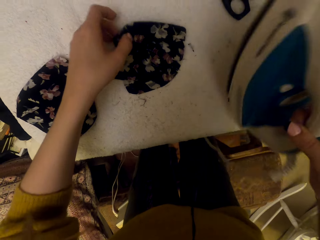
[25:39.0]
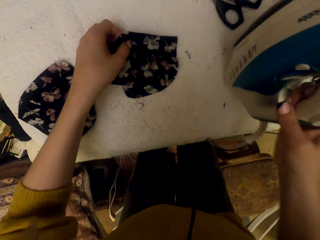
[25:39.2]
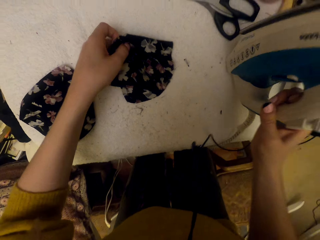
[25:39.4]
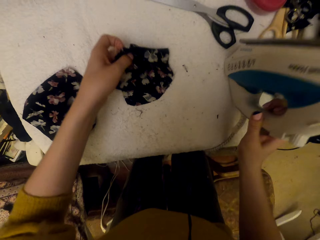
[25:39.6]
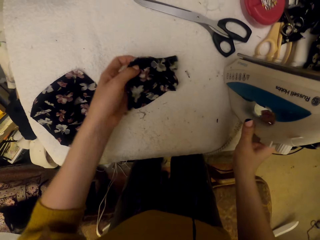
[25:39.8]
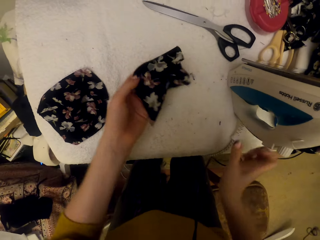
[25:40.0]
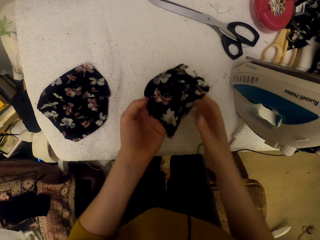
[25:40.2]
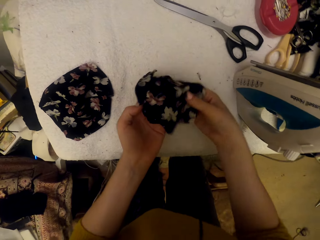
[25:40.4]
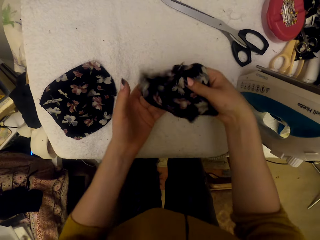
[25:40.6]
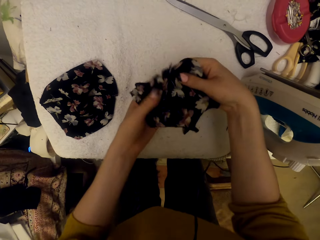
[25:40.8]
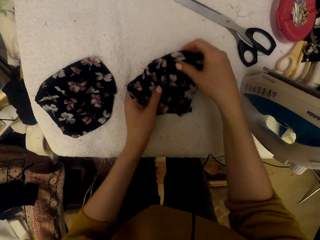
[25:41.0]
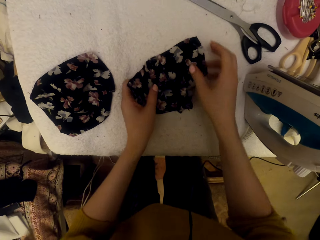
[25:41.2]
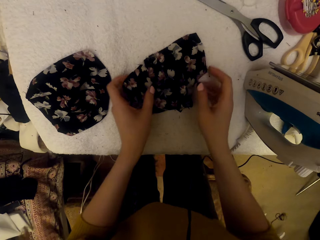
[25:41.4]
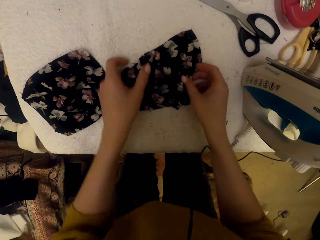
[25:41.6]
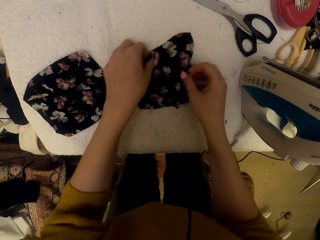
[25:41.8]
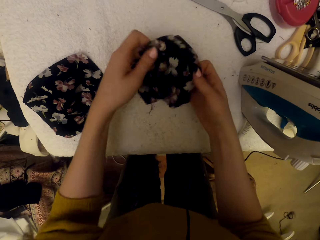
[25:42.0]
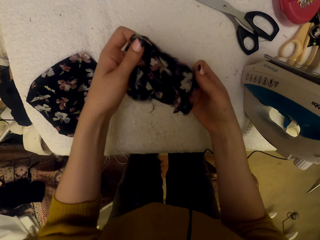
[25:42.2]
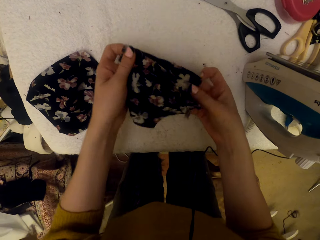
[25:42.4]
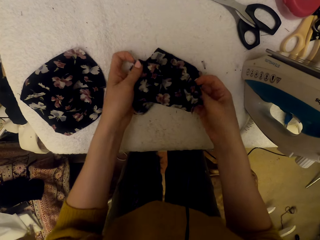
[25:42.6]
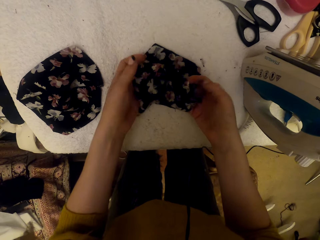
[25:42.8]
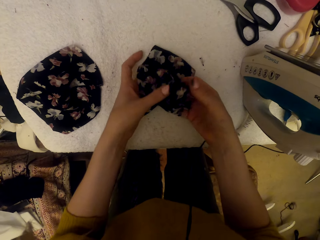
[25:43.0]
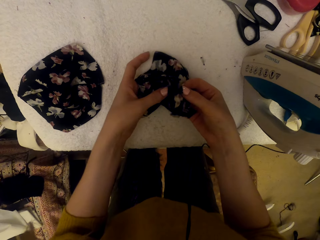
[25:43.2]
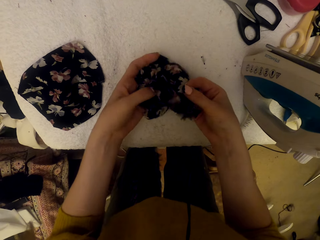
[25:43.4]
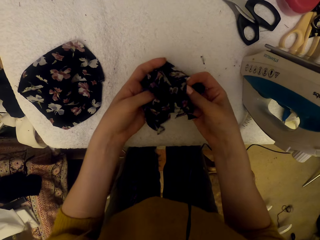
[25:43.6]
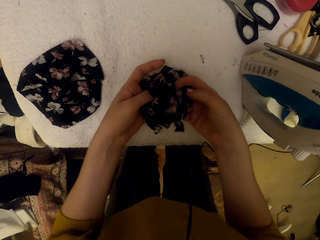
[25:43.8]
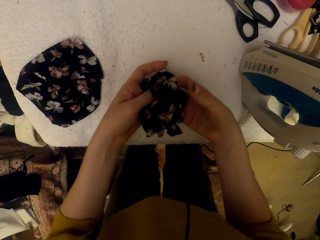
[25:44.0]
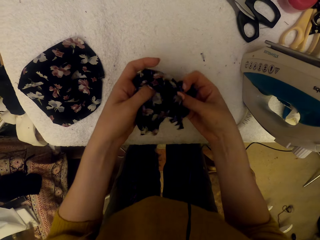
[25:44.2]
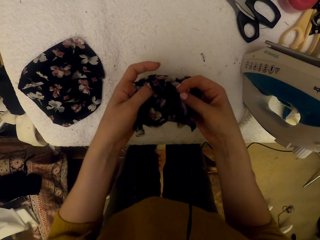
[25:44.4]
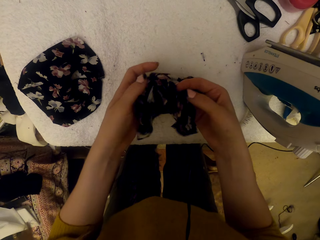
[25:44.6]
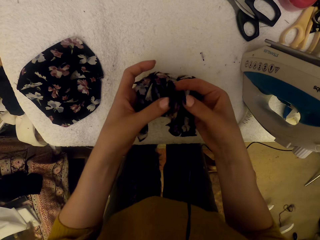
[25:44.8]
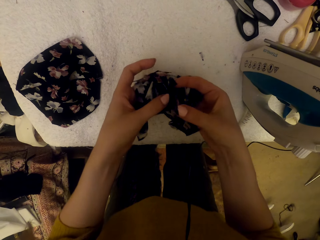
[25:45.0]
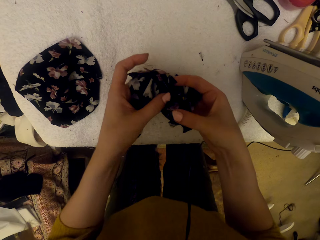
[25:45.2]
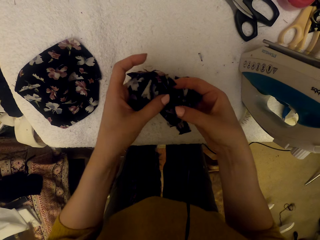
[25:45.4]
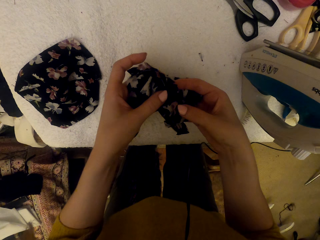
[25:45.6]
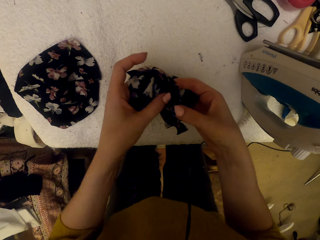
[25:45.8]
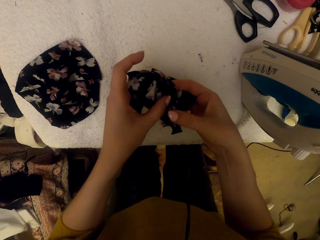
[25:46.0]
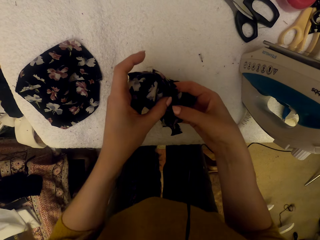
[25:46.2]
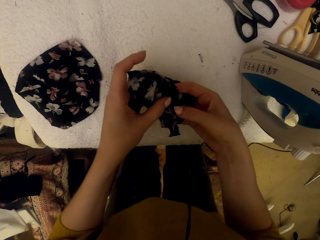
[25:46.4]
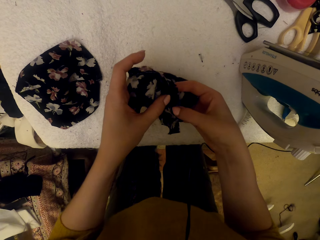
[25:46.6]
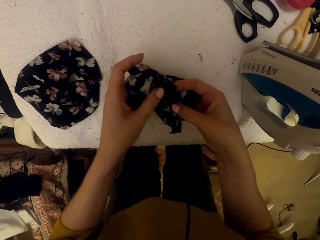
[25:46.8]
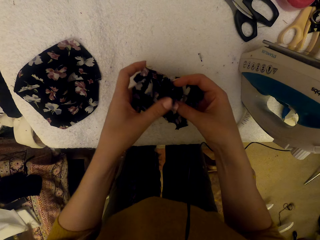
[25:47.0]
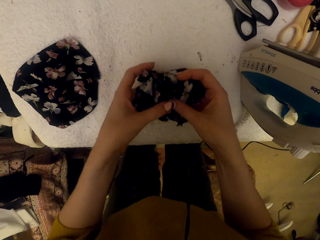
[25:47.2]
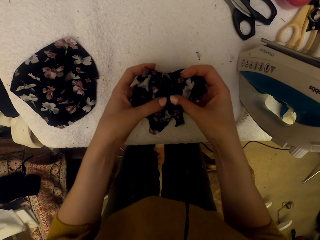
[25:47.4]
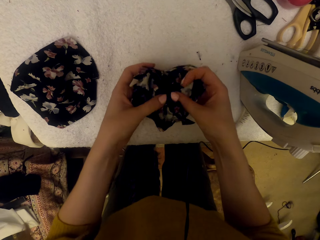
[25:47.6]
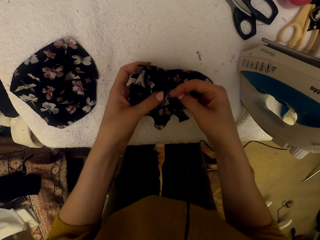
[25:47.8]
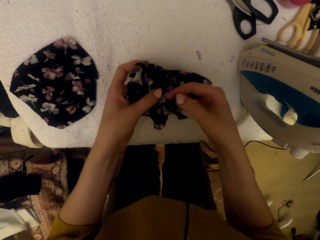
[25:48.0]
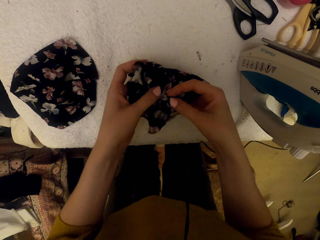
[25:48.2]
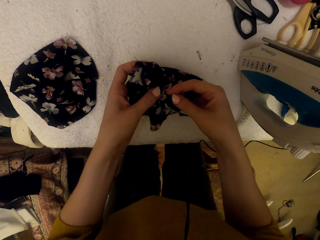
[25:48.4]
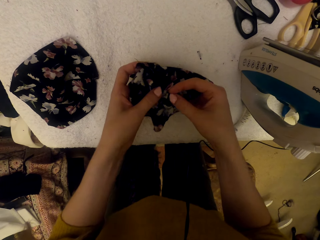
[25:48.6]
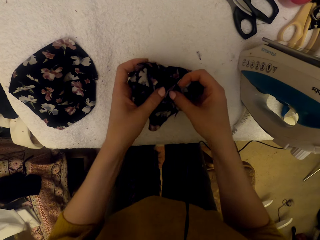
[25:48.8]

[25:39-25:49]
The camera wearer puts the steam iron on the worktable. They pick up a material. They adjust the cloth piece. They put down the material. They separate materials.

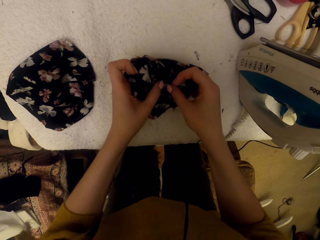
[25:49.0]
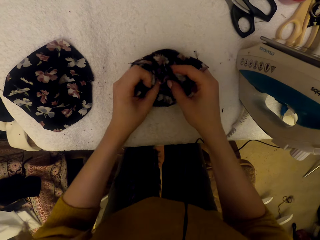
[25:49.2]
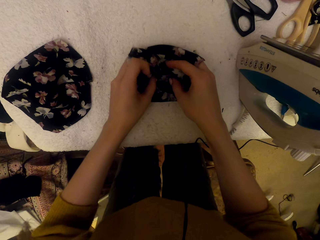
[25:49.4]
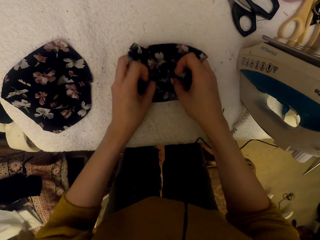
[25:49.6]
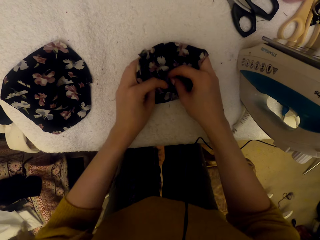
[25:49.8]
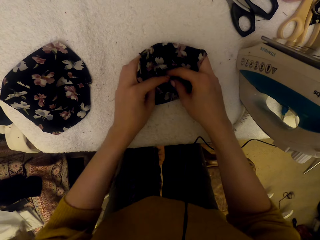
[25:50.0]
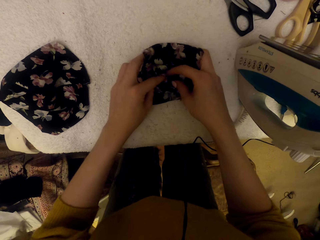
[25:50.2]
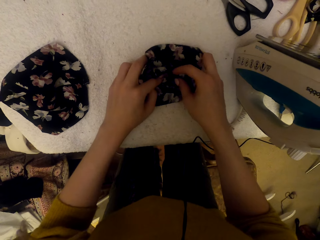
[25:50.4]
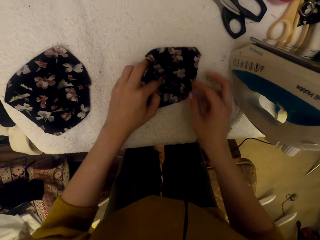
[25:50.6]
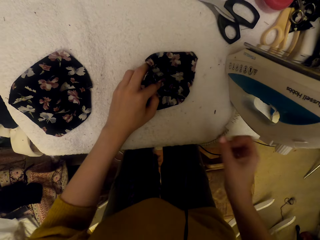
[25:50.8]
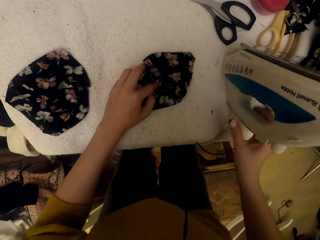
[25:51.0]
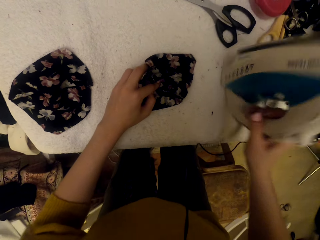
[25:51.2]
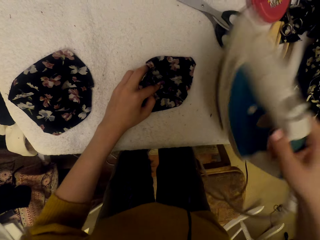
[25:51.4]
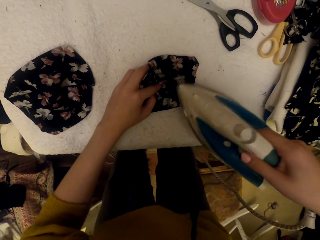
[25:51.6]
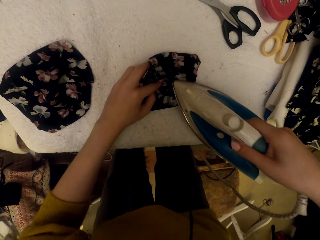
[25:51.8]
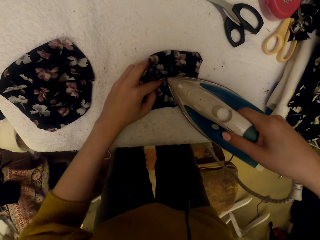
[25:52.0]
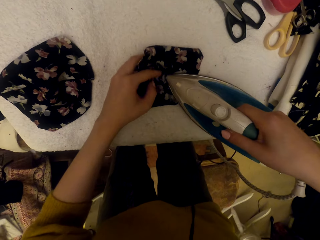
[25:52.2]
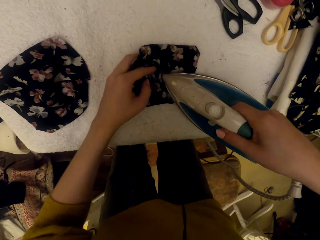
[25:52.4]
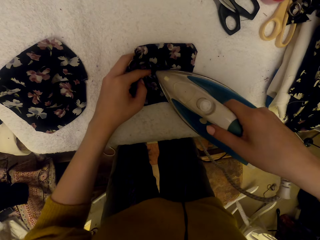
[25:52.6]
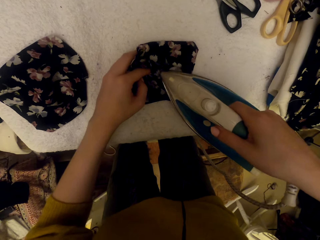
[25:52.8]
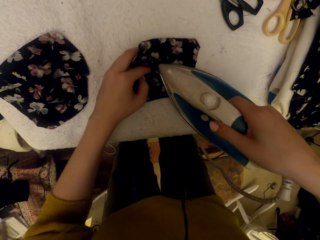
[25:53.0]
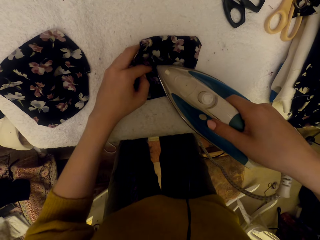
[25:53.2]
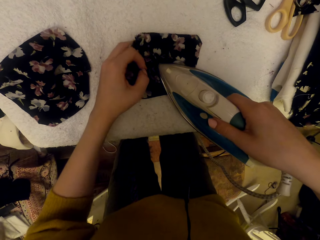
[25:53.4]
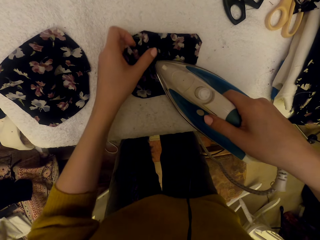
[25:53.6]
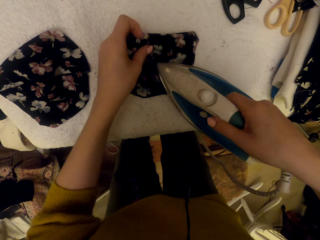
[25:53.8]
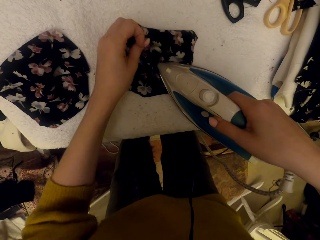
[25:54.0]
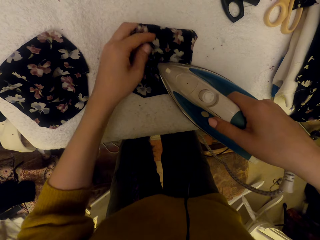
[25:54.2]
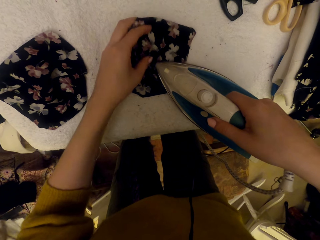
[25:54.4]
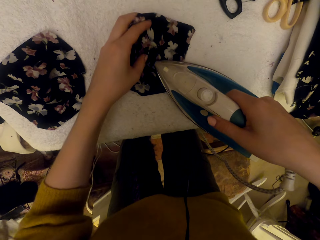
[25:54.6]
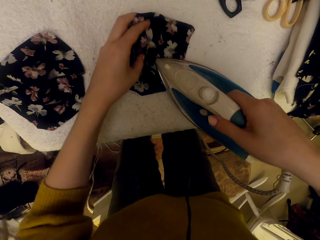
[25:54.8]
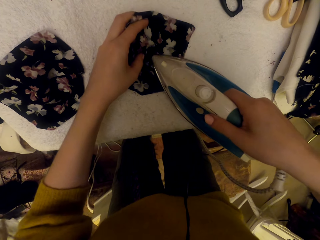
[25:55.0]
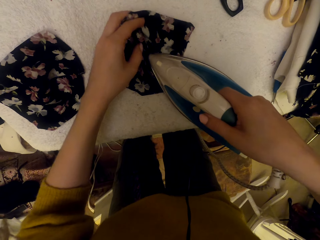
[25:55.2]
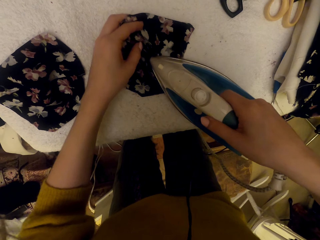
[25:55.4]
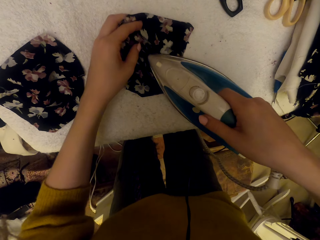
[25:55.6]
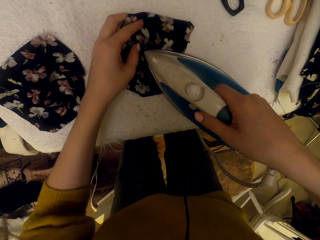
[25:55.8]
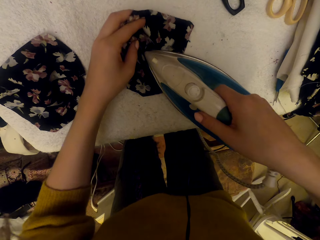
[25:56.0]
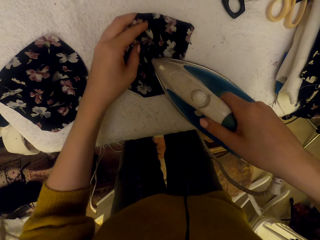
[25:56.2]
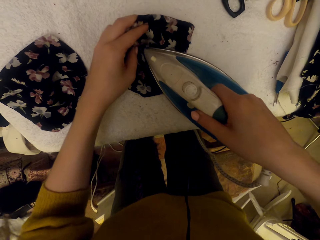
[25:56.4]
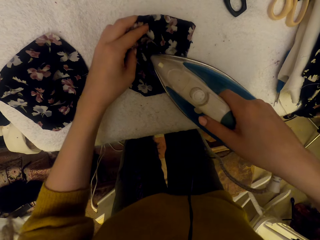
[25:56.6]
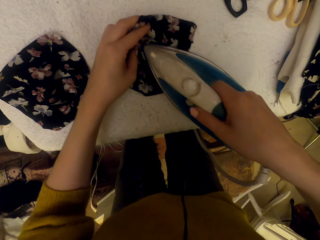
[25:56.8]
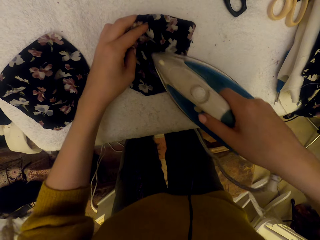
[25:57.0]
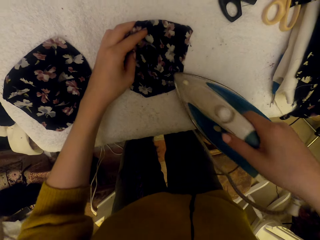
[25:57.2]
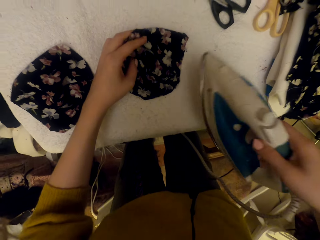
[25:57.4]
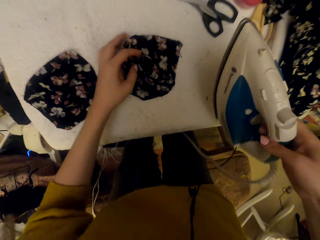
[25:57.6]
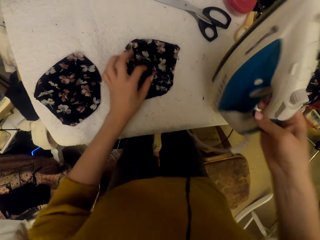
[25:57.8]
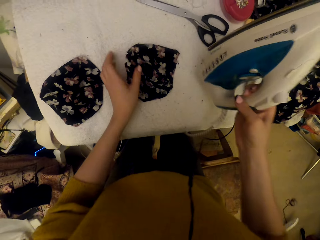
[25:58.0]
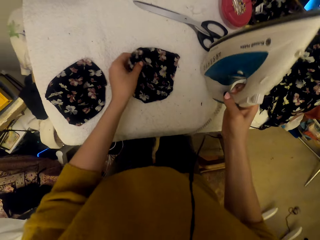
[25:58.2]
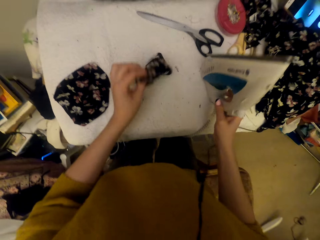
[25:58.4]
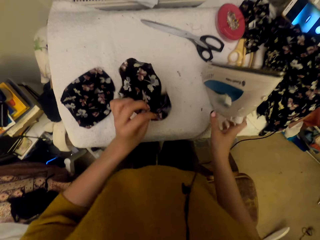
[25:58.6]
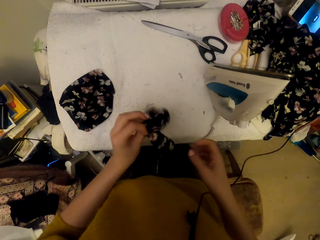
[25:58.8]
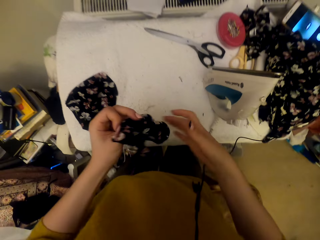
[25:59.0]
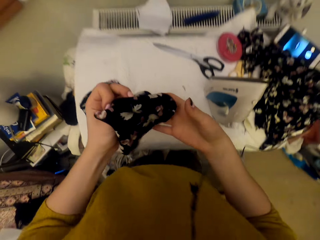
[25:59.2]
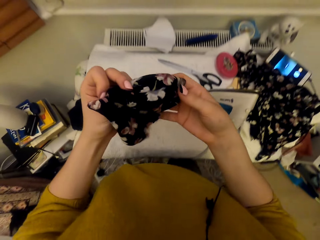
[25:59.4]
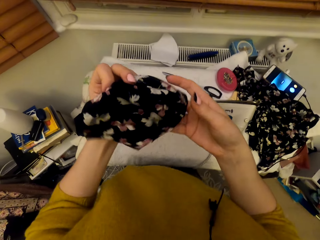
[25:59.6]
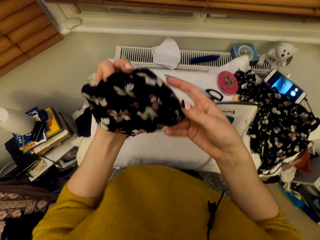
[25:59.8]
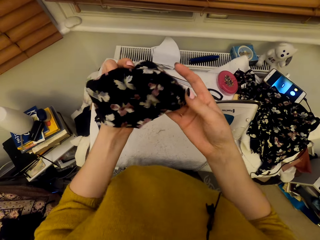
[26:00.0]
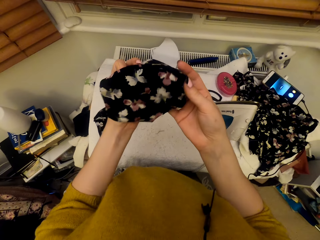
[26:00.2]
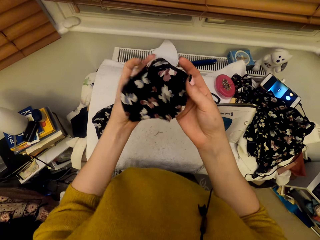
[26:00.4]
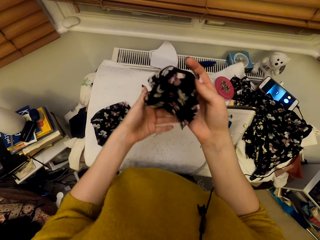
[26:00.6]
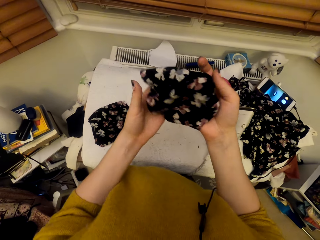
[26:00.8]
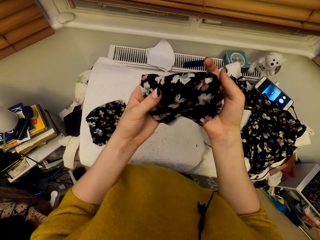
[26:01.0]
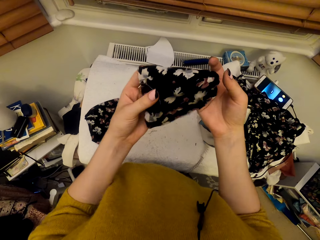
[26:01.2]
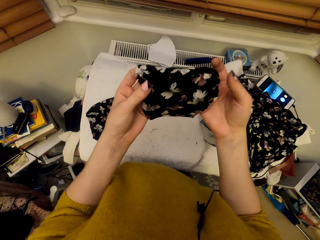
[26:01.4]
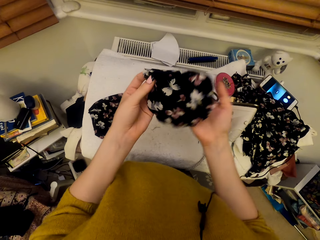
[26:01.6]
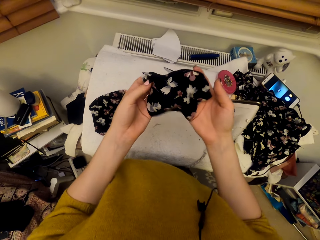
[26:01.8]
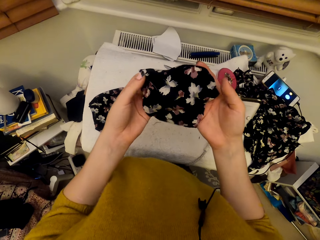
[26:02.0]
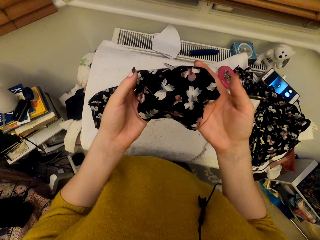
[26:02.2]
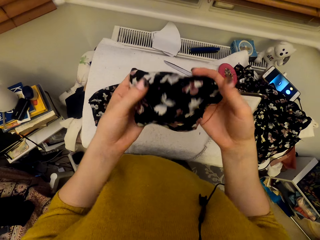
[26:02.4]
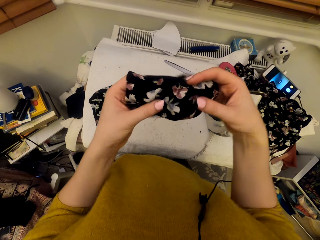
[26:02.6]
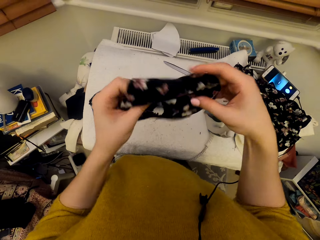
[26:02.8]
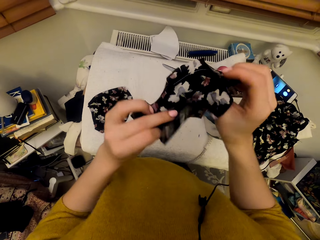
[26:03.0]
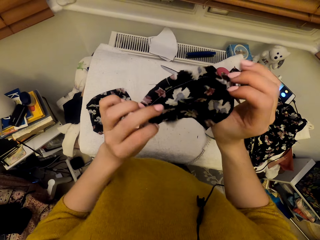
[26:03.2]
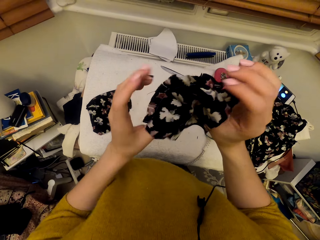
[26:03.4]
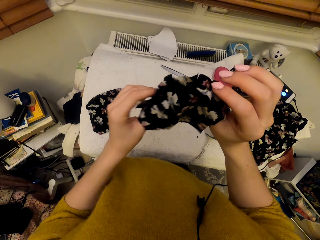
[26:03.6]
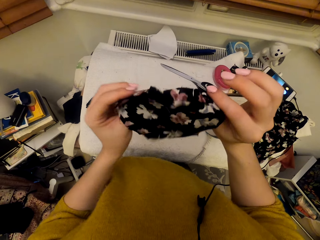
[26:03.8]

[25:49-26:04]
The camera wearer puts down a material. They pick up the steam iron. They iron the cloth piece with the steam iron. They put the steam iron on the worktable. They adjust the cloth piece. They pick up the material.
